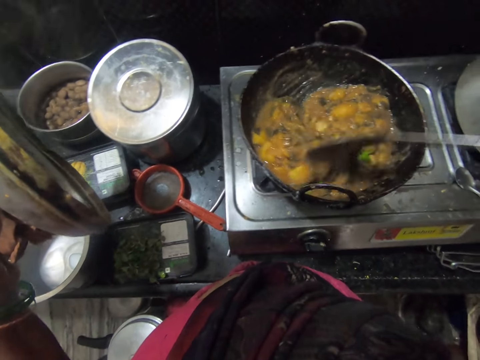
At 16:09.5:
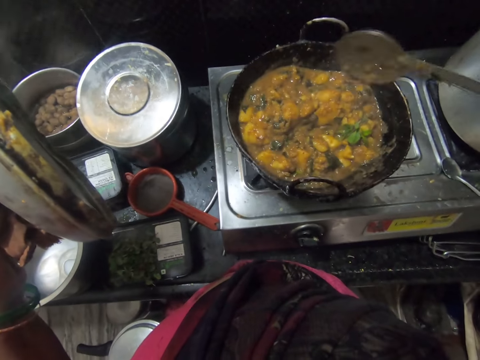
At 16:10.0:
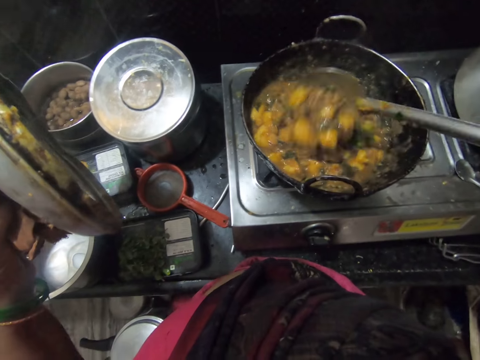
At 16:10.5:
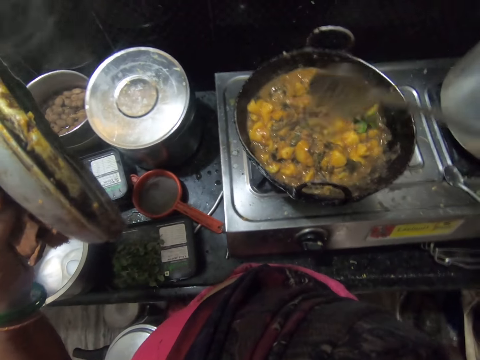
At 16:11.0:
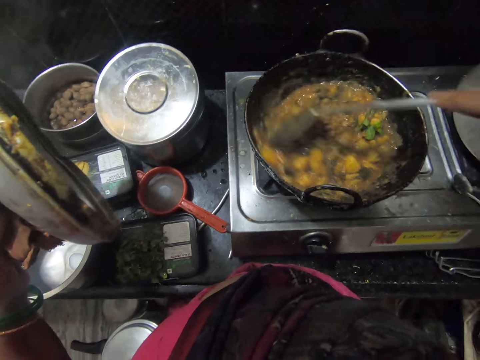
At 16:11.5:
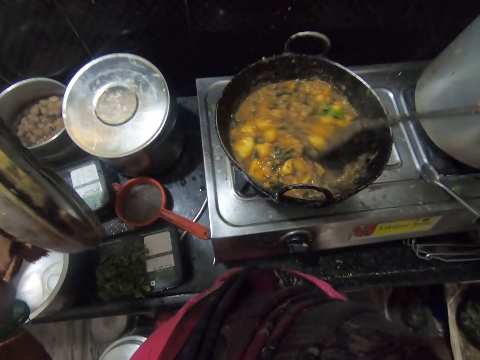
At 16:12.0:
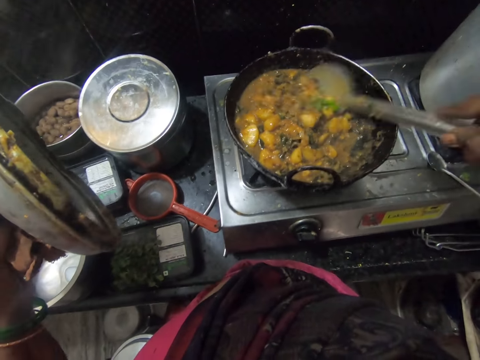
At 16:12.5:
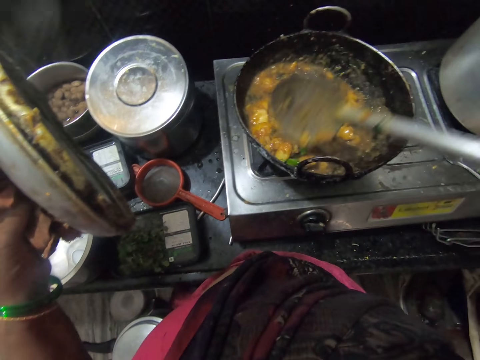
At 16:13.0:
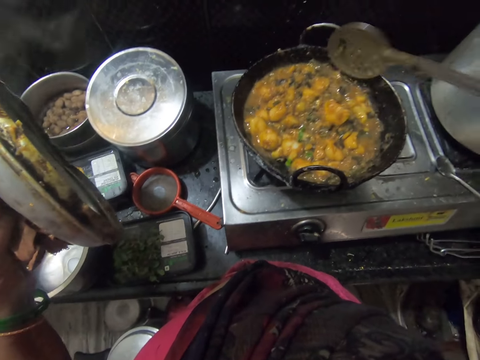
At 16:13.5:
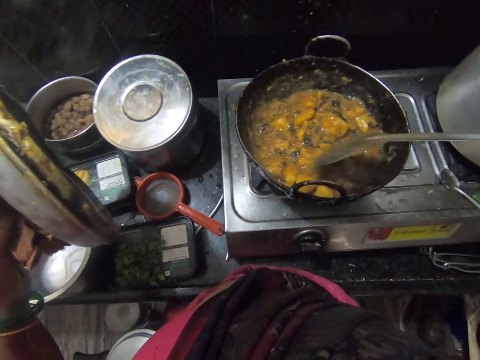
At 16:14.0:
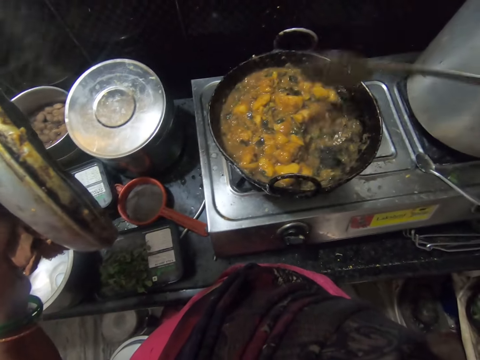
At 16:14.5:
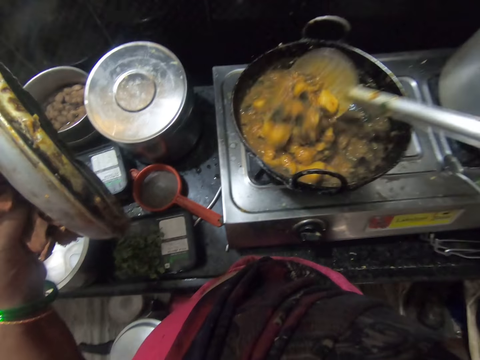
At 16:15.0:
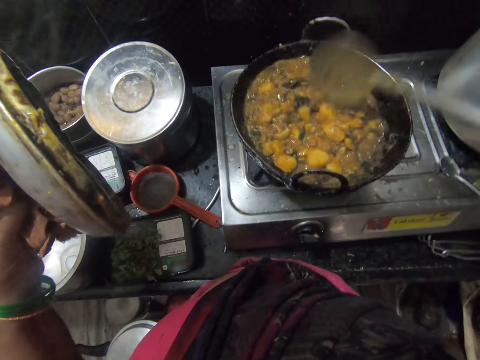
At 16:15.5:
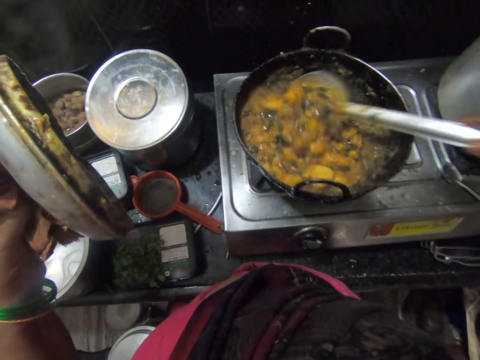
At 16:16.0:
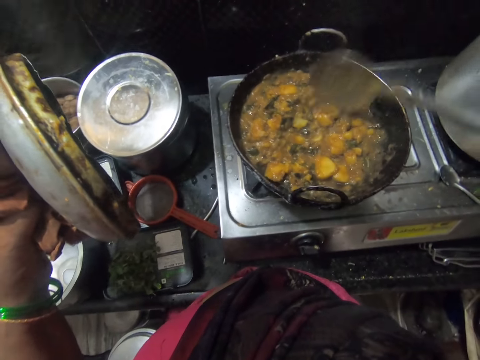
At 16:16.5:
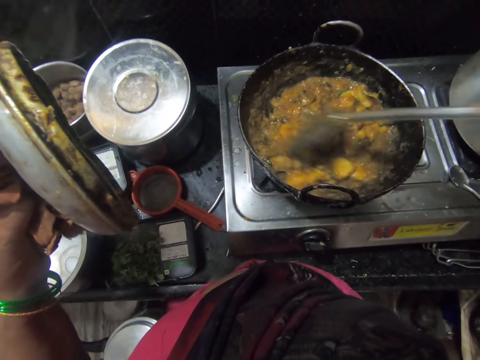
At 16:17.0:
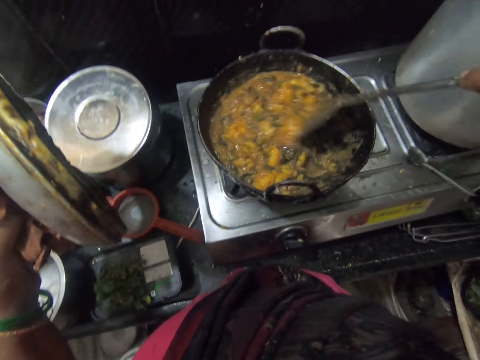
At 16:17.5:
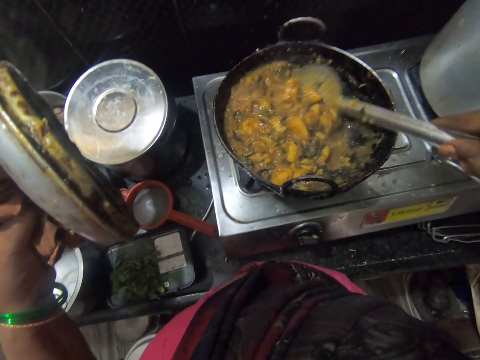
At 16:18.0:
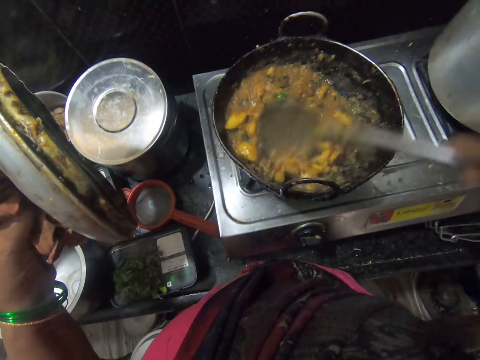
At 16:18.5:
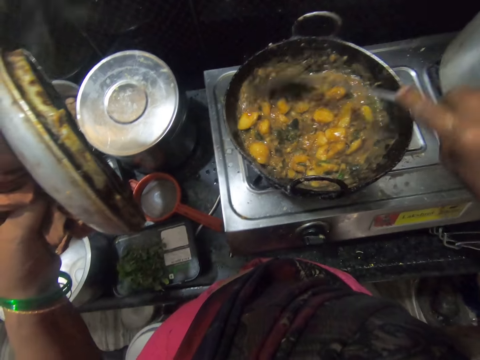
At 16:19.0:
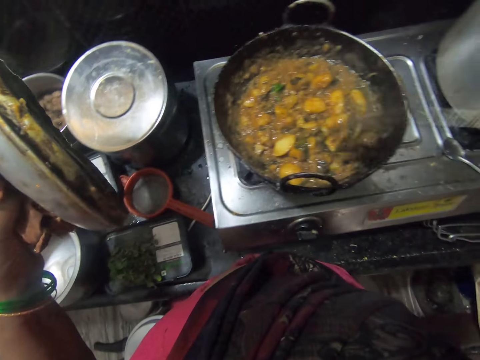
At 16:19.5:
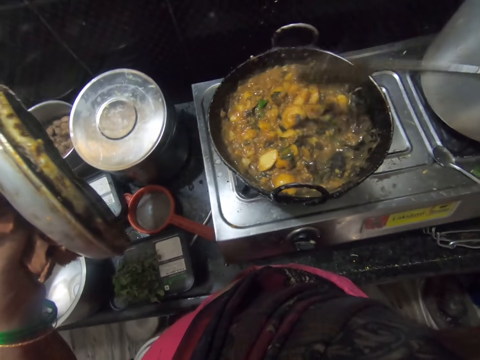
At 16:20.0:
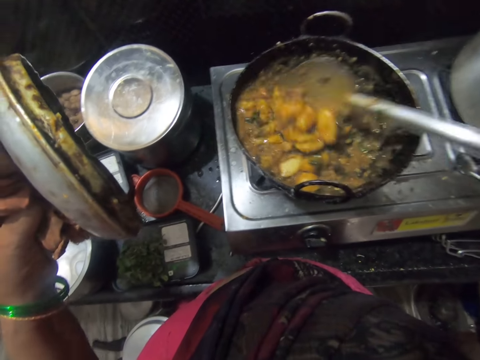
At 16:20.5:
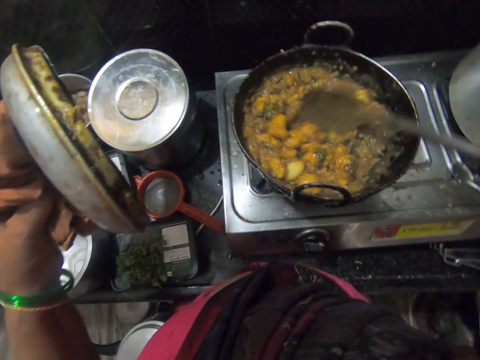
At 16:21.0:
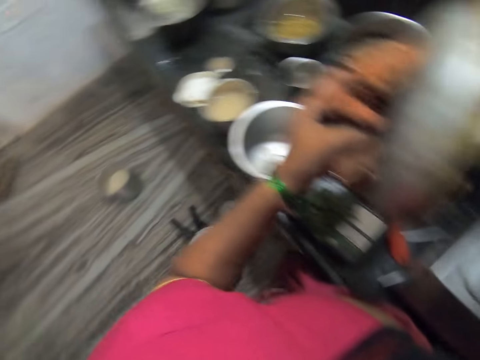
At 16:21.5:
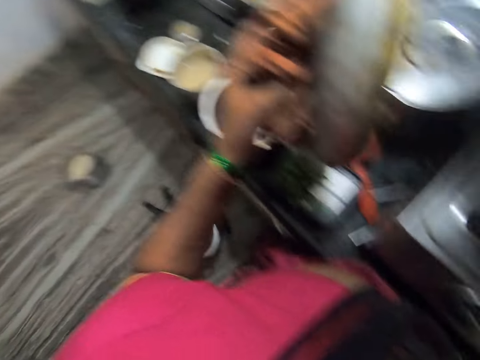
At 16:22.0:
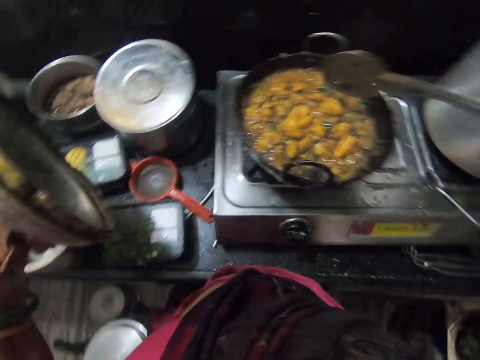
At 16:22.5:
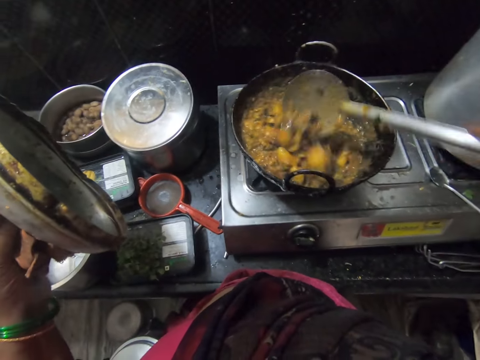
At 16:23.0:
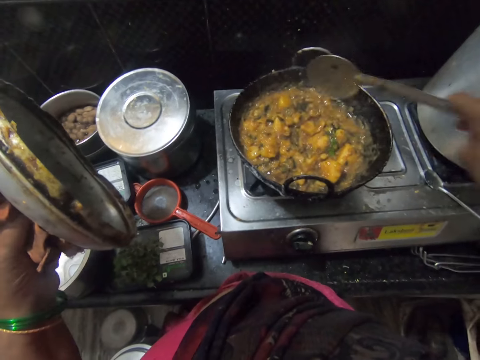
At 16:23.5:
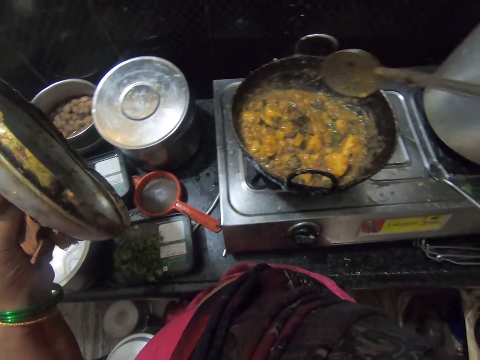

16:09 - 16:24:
The camera wearer converses with a woman.

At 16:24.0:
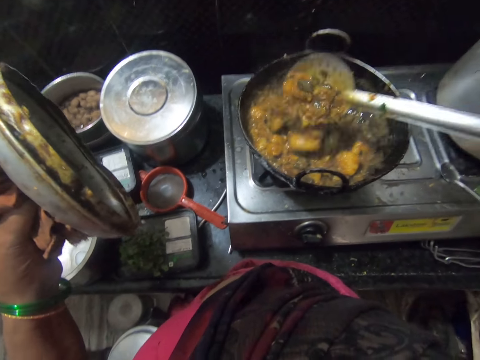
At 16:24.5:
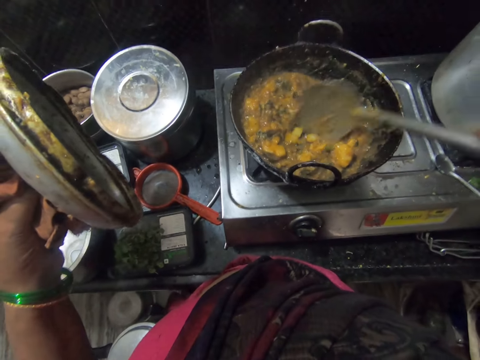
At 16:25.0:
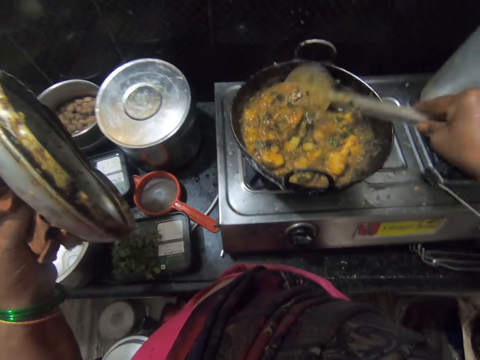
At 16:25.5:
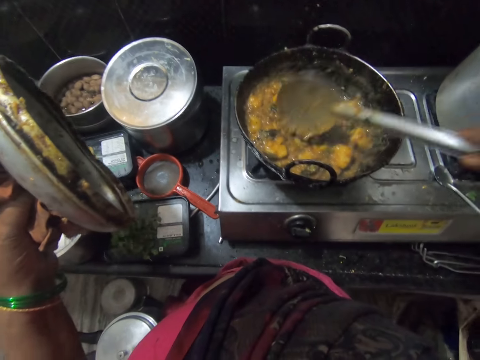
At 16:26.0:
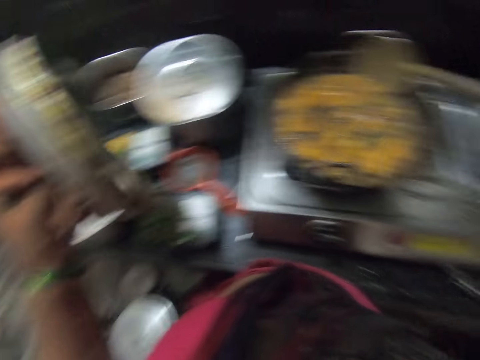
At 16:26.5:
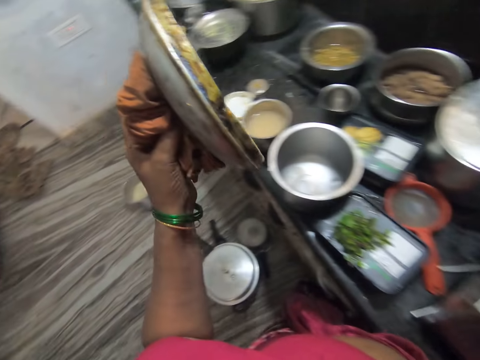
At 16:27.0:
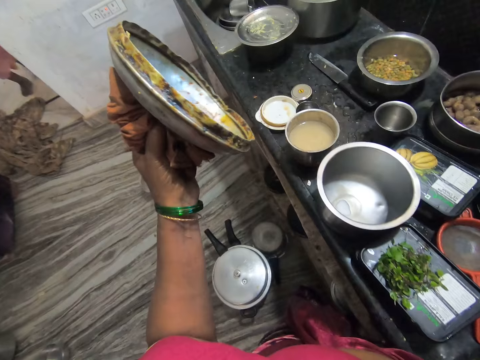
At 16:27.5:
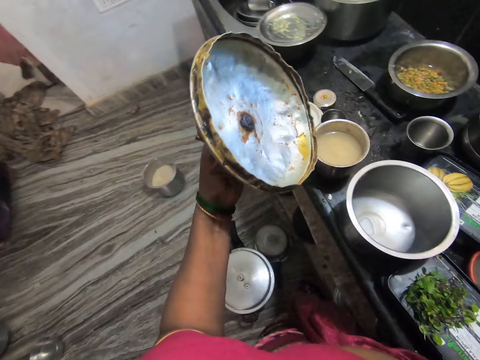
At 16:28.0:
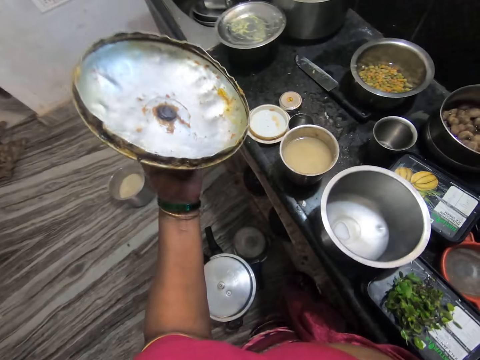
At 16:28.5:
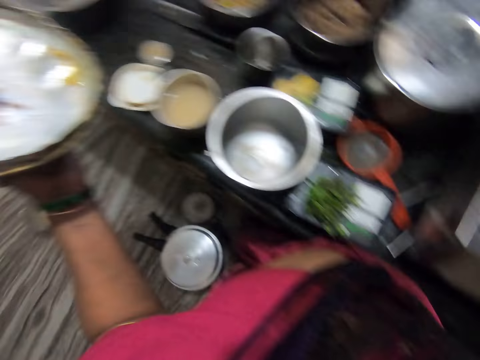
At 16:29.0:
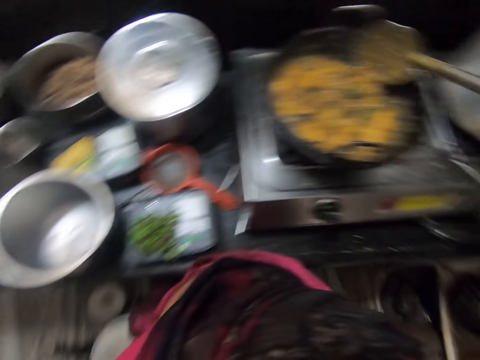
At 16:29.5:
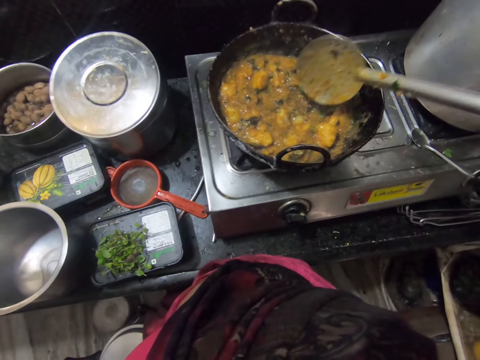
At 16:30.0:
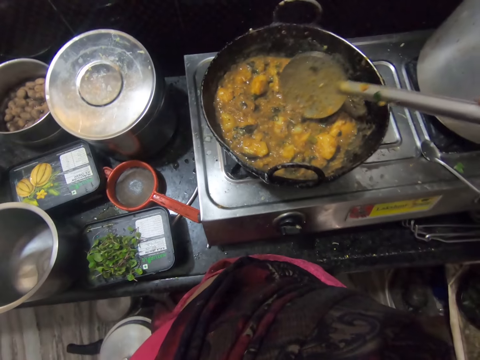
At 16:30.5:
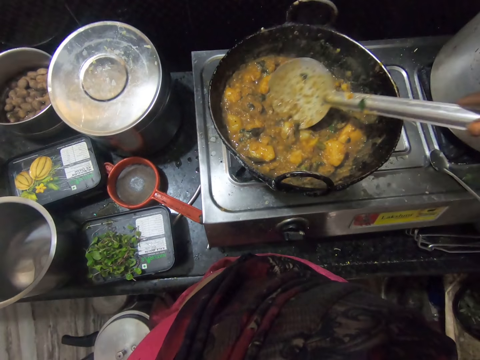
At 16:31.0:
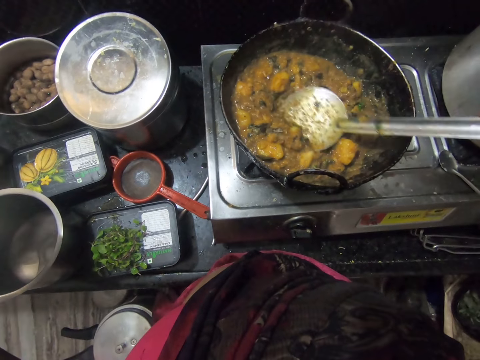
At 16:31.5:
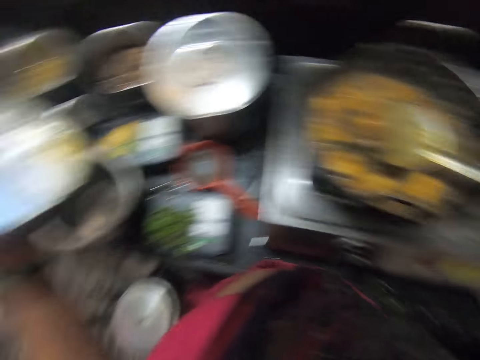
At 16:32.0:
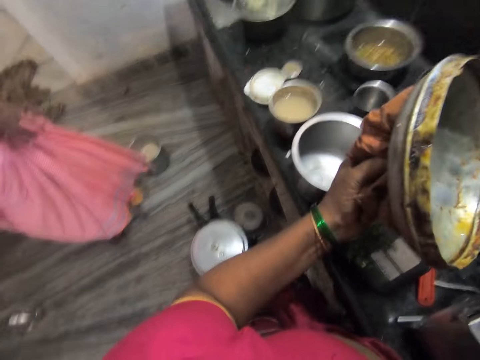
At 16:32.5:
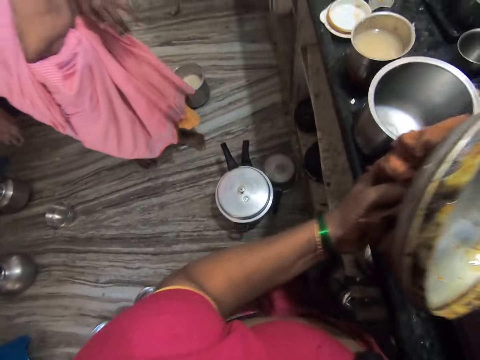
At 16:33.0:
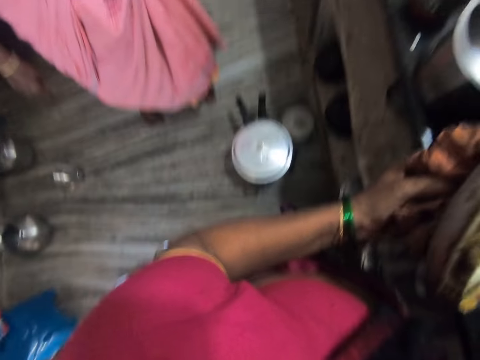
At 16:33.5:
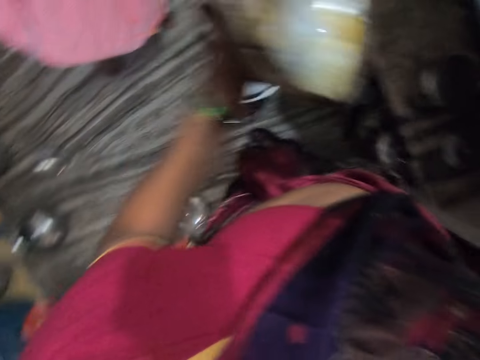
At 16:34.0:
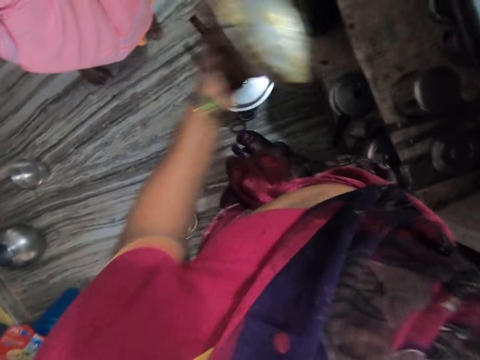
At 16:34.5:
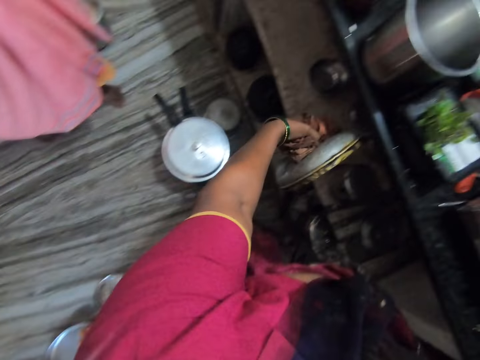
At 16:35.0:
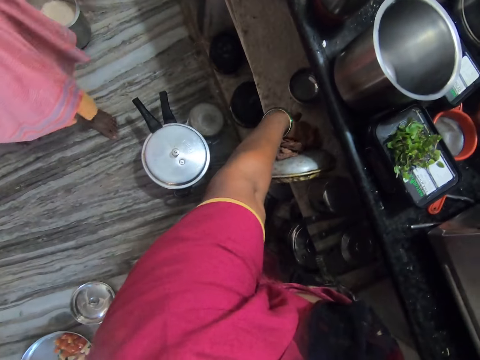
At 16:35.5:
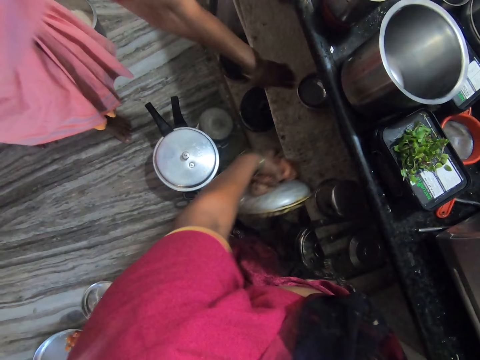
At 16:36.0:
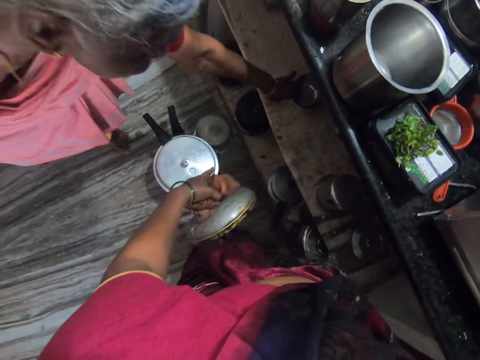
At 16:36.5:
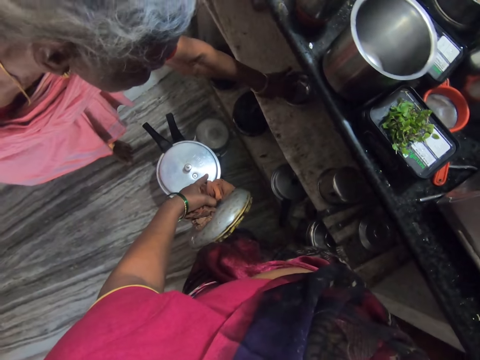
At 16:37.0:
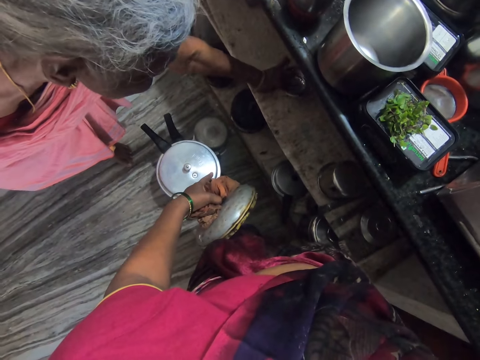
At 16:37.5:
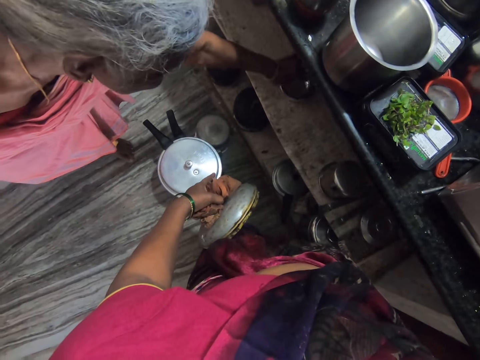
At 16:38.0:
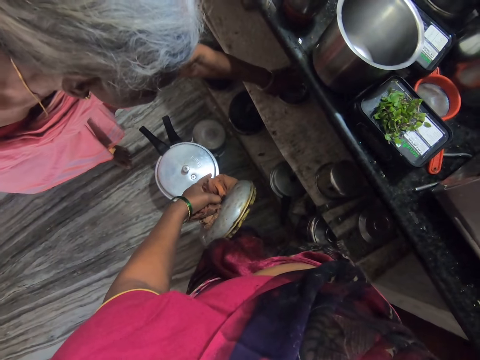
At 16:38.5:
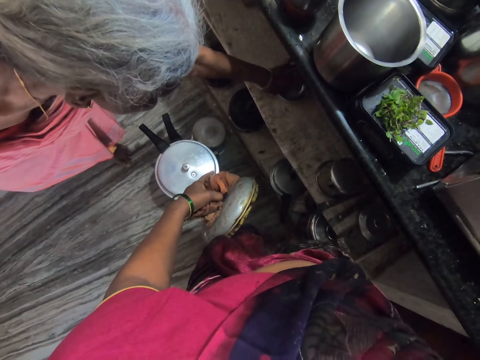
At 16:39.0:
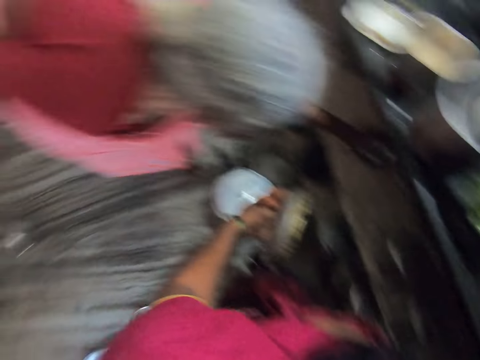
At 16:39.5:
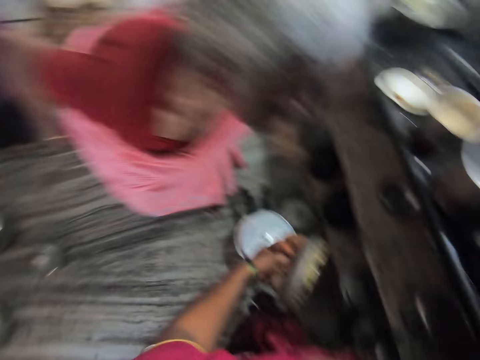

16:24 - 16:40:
The camera wearer scoops a potato from the pot. A woman walks near the camera wearer. The woman takes a plate.
